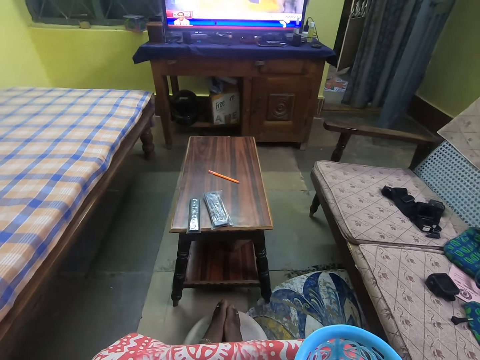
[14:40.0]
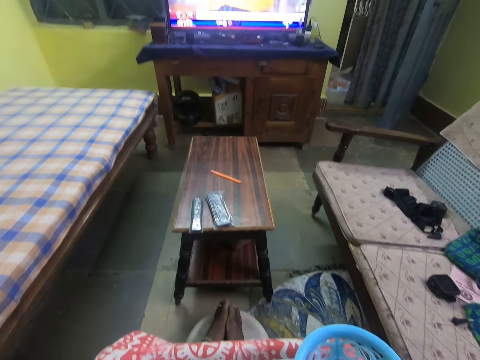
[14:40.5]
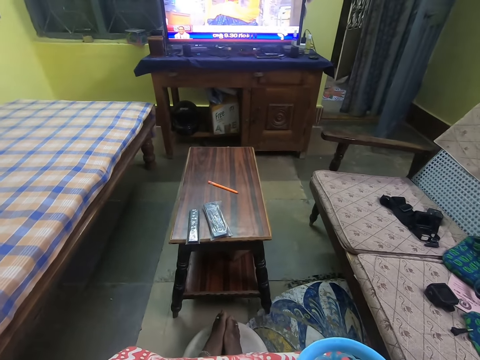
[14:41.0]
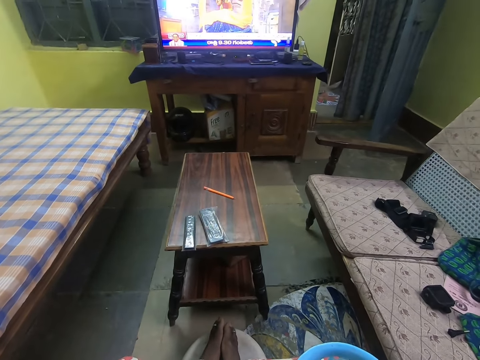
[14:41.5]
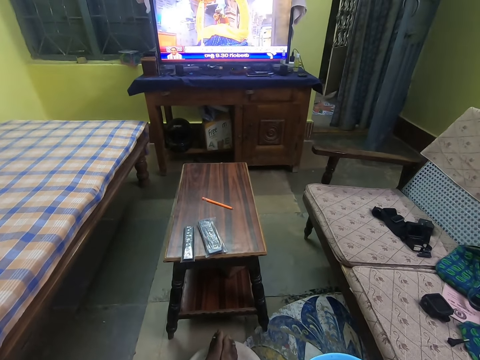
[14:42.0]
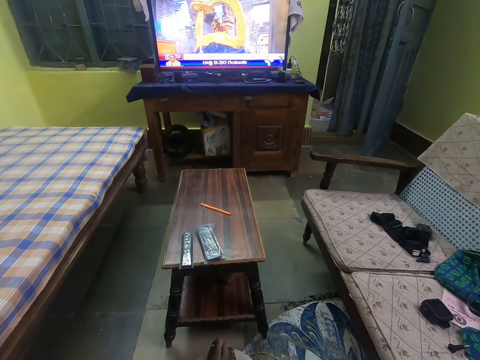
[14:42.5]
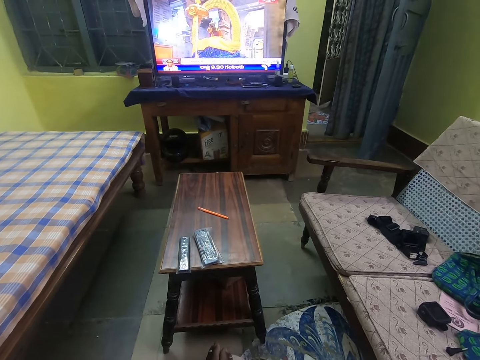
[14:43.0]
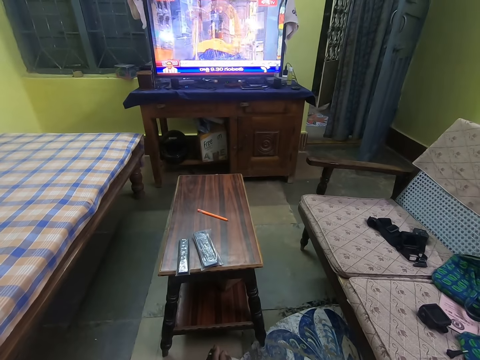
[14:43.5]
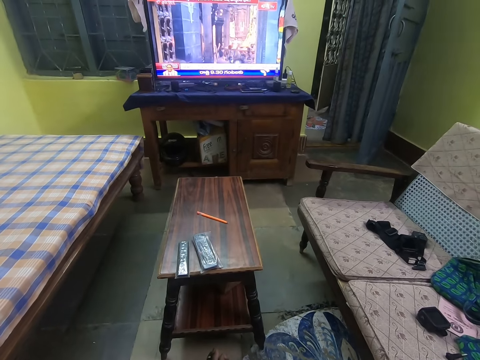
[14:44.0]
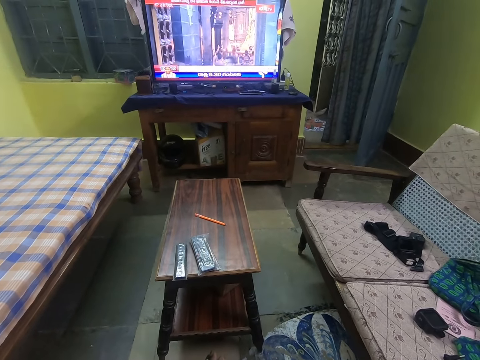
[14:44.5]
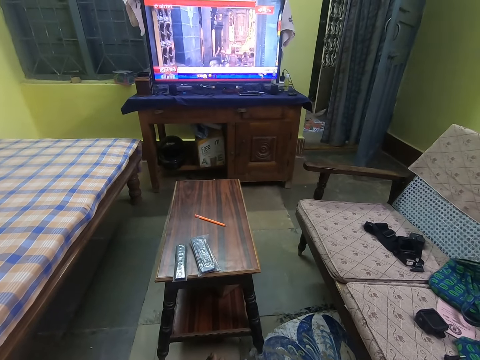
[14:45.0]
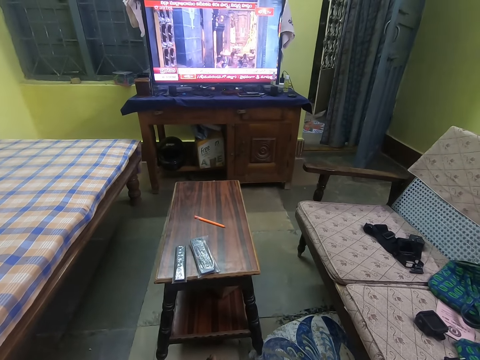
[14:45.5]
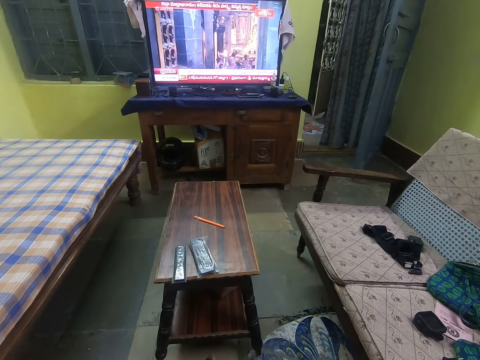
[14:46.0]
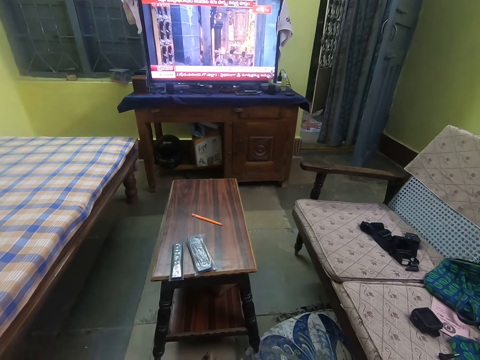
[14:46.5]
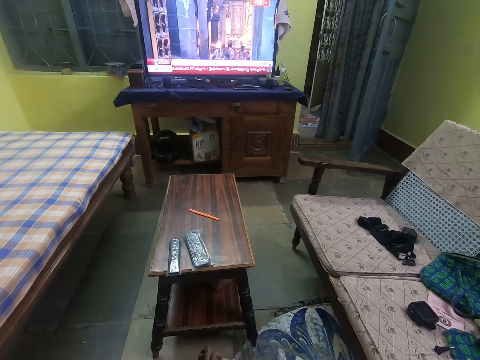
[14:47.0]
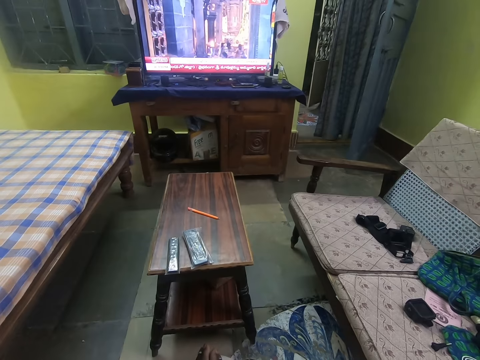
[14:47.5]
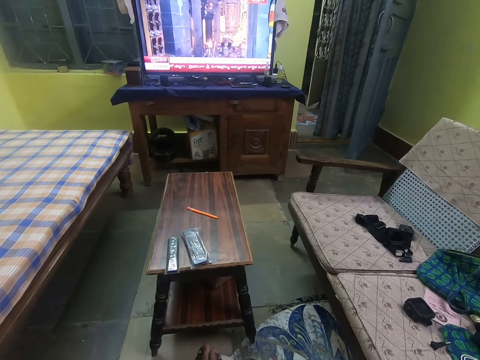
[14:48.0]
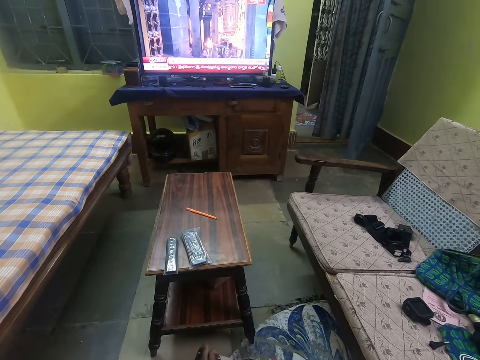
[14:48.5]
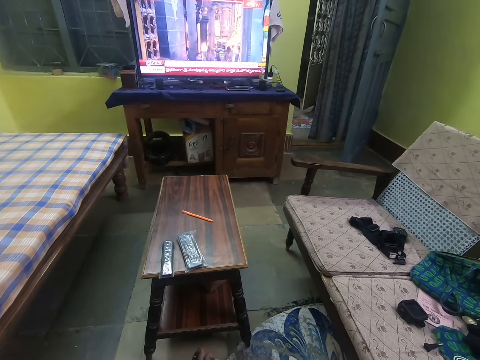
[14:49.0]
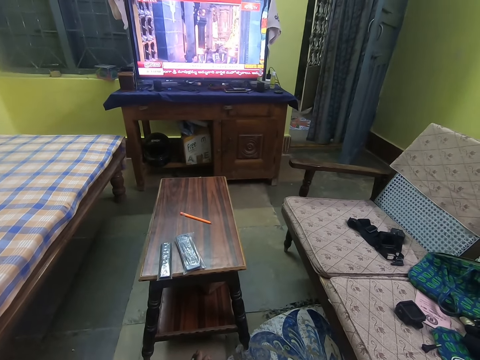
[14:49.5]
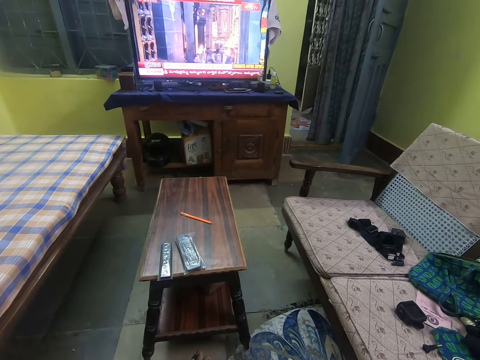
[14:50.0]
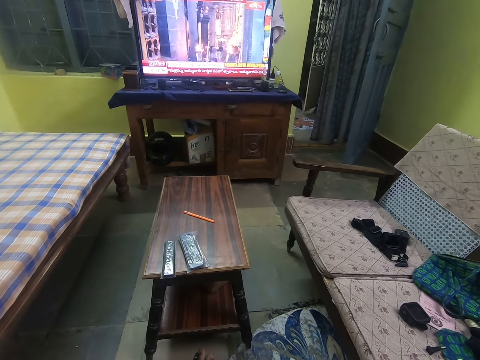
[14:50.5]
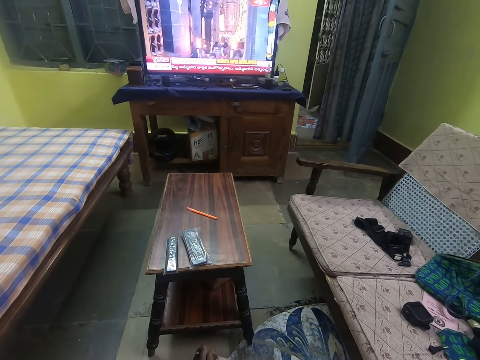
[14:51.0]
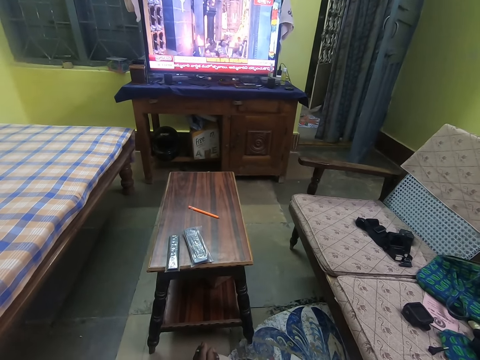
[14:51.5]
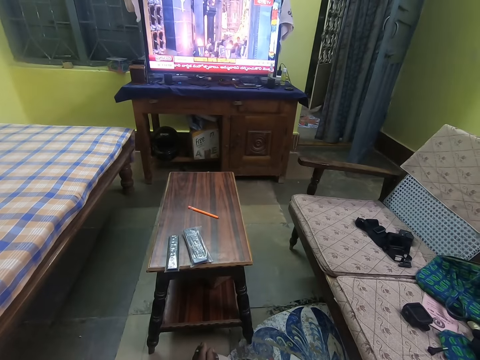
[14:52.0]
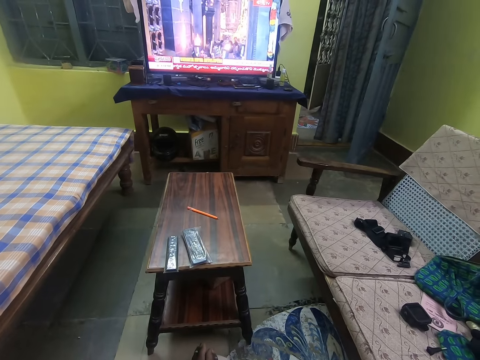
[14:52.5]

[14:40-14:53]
The camera wearer watches a television.

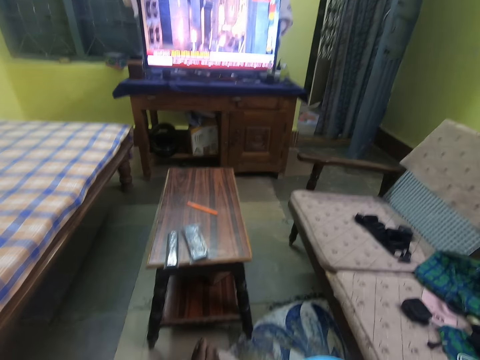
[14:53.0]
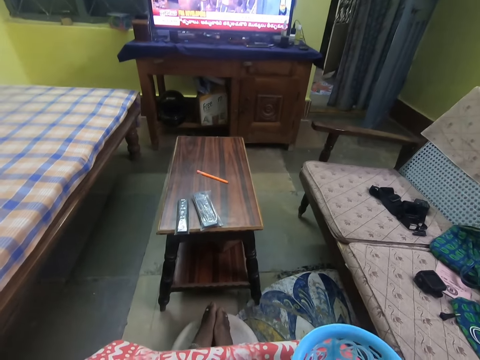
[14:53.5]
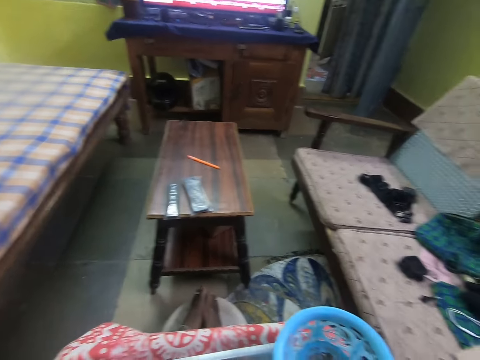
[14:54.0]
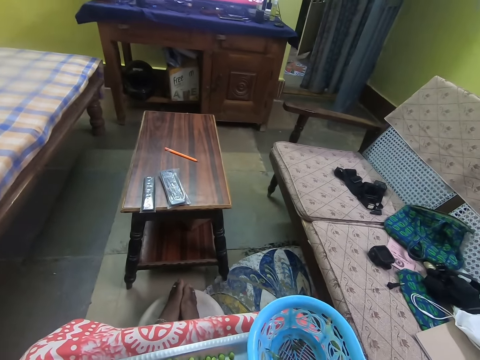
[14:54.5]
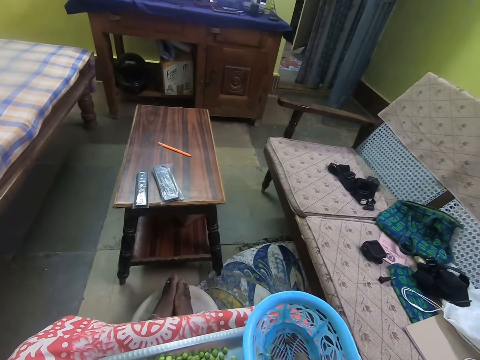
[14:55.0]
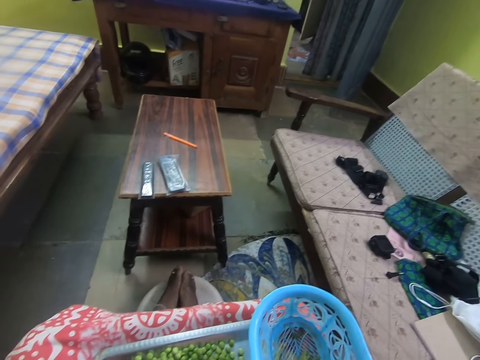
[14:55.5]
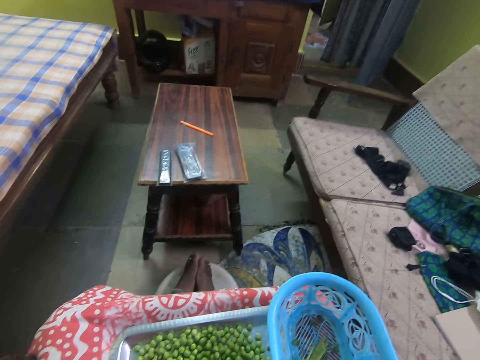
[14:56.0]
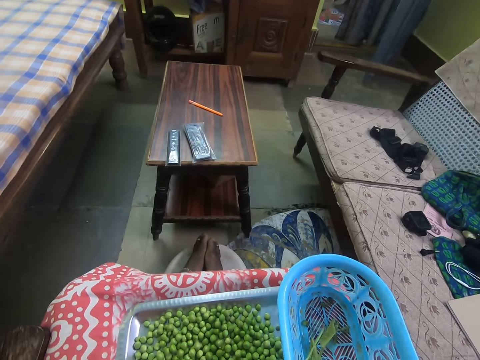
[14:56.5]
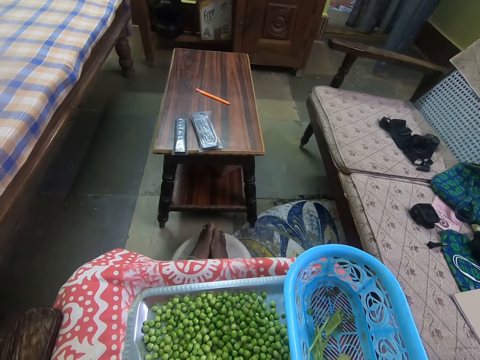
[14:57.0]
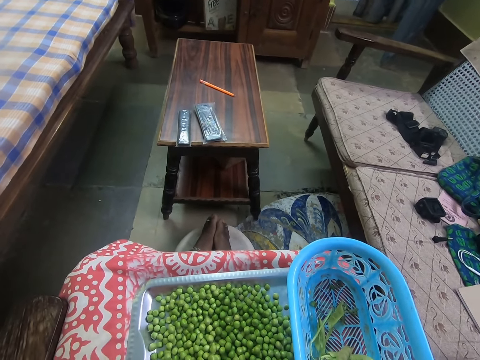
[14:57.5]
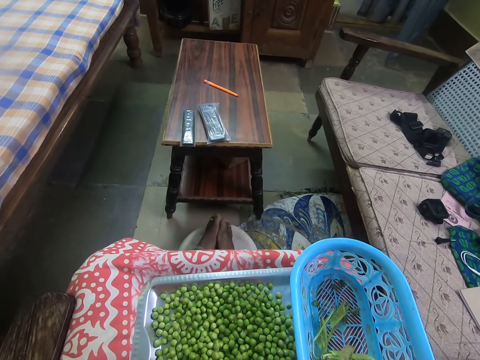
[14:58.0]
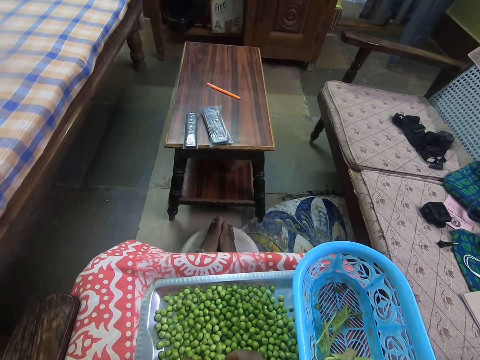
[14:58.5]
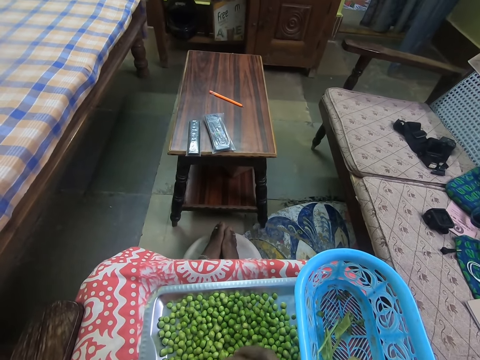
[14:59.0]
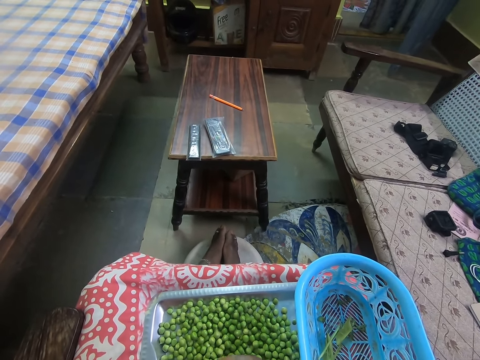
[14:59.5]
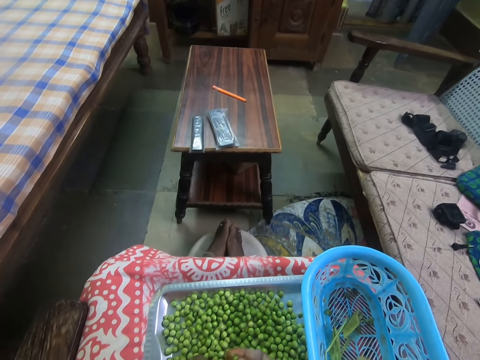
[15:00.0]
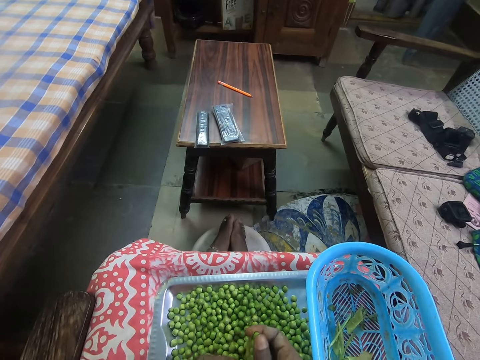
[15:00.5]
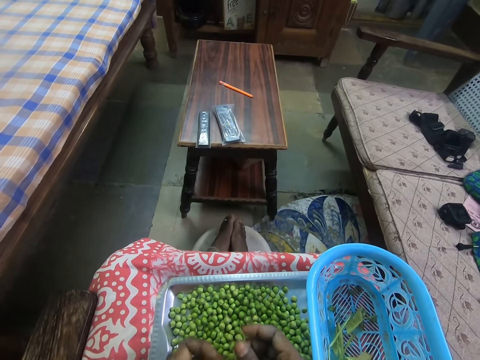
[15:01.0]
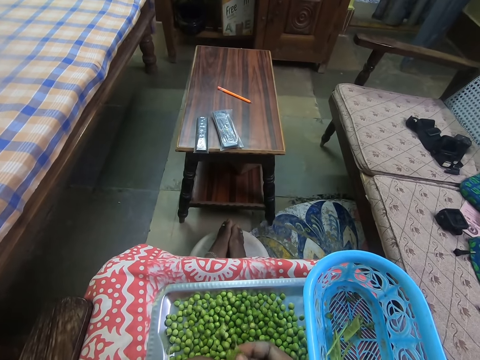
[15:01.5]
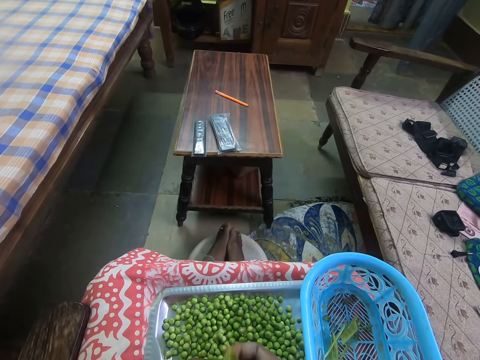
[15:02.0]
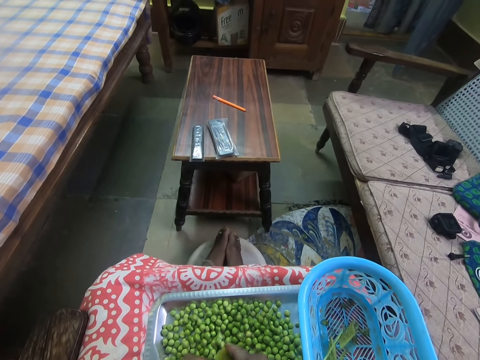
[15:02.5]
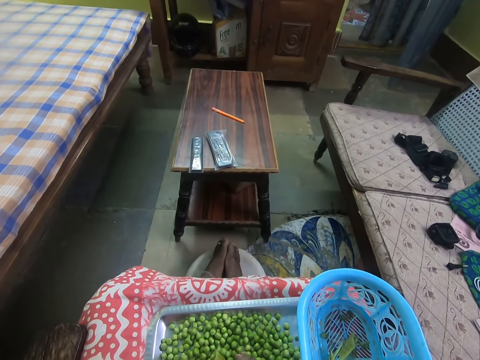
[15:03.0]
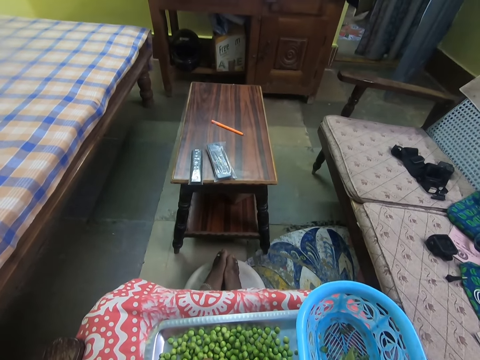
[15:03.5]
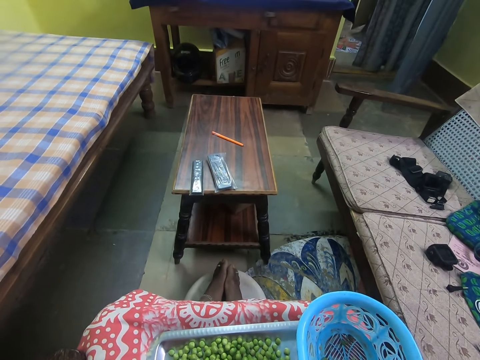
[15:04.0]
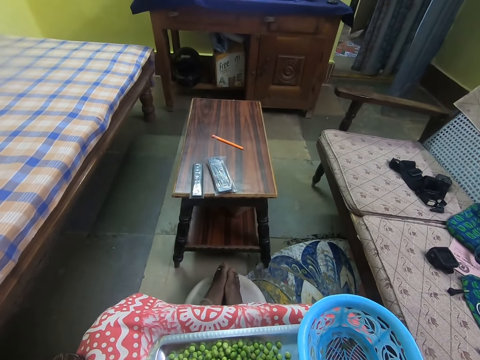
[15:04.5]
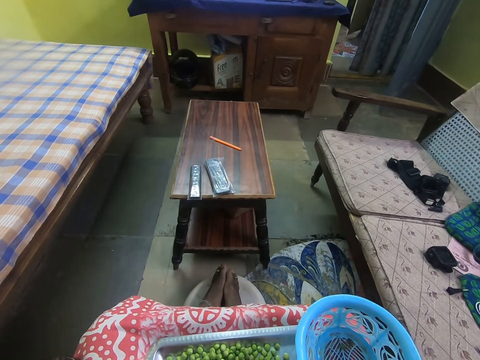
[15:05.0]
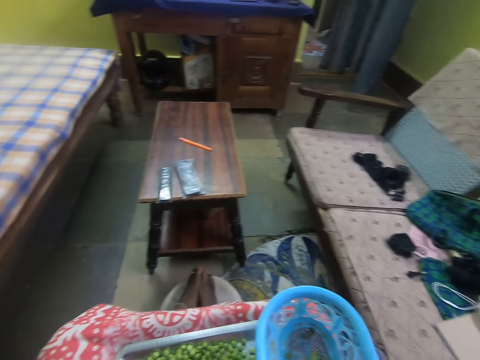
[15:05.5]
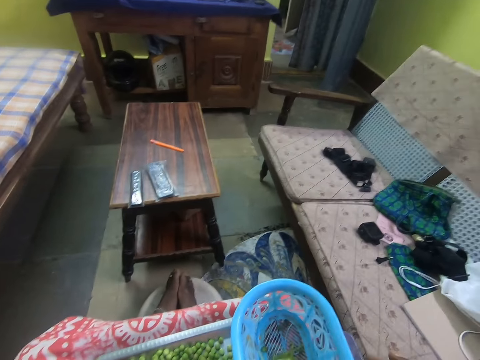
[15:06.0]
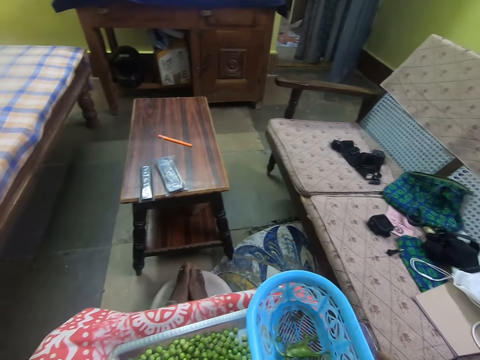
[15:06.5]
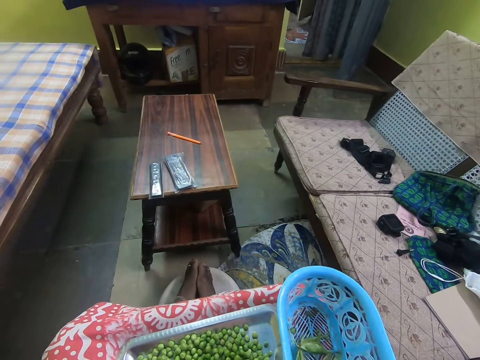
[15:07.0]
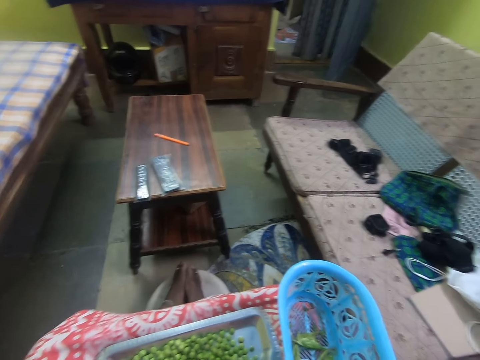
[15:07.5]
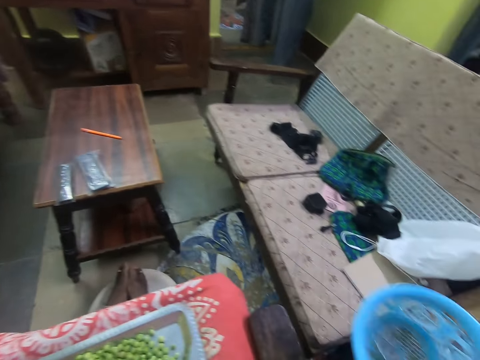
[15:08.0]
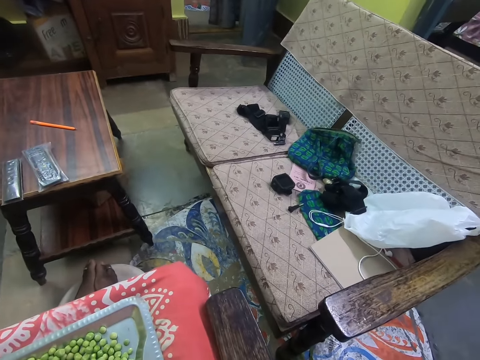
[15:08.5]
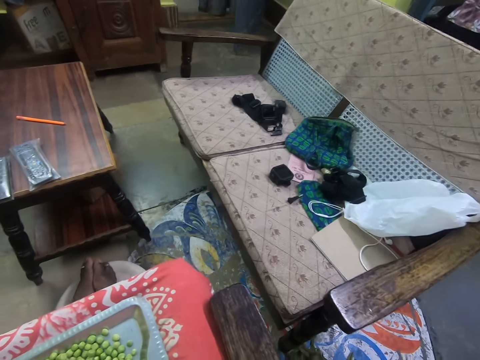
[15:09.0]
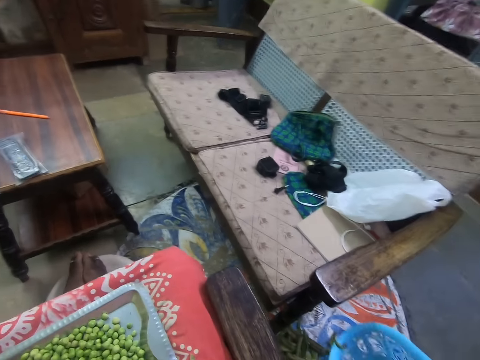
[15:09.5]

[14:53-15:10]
The camera wearer picks the bean coat from the basin. They remove the bean coat from the bean, look at green peas, and drop the tray or basket on the ground.
